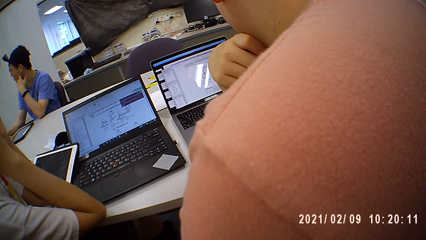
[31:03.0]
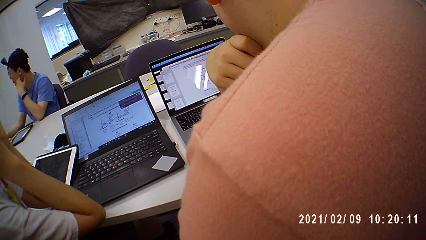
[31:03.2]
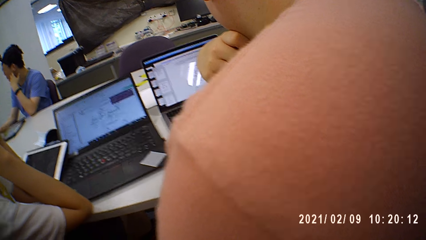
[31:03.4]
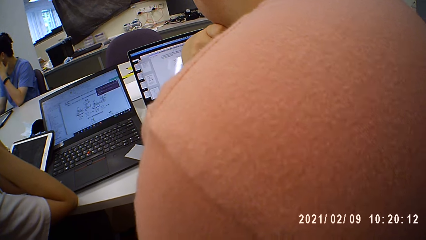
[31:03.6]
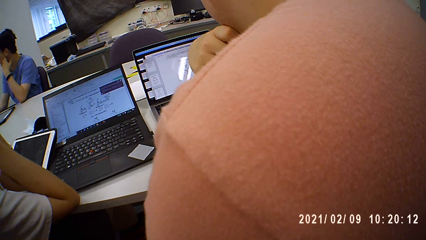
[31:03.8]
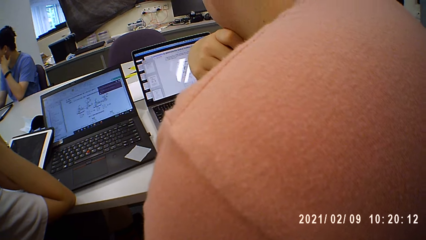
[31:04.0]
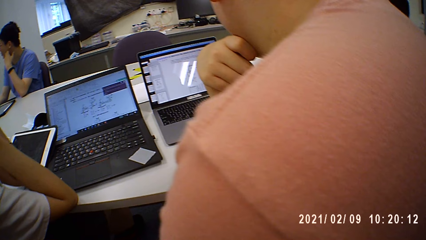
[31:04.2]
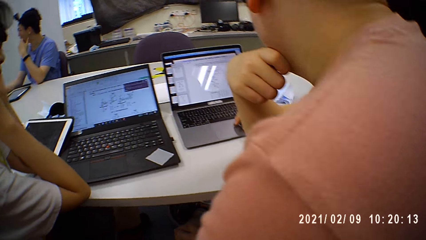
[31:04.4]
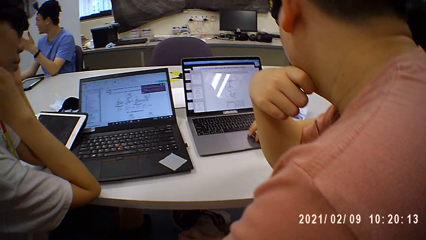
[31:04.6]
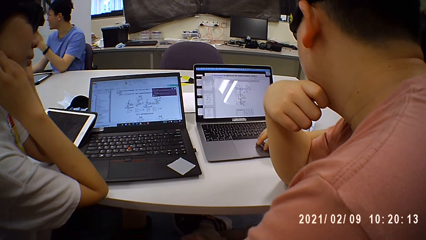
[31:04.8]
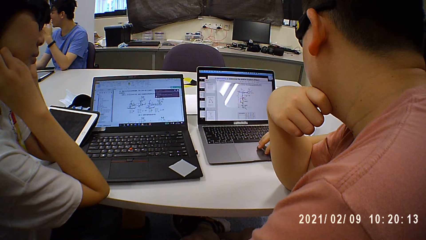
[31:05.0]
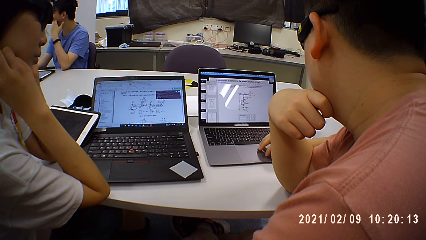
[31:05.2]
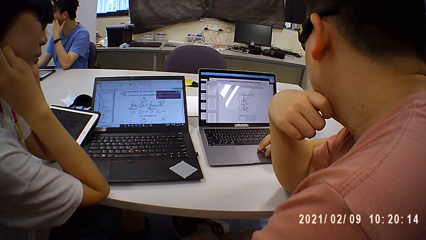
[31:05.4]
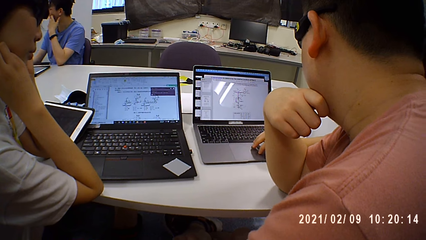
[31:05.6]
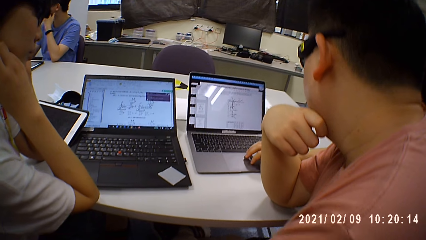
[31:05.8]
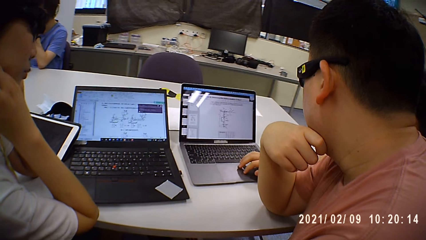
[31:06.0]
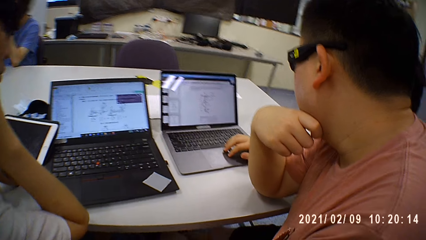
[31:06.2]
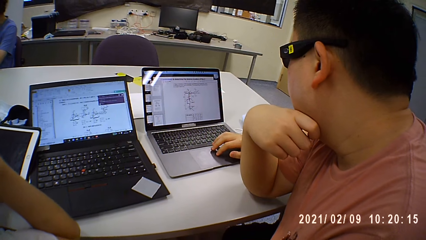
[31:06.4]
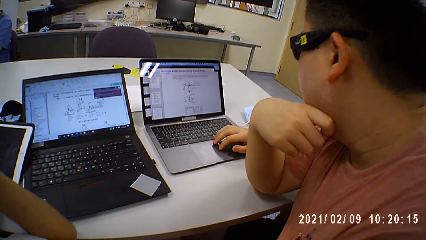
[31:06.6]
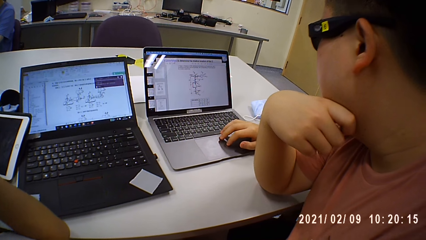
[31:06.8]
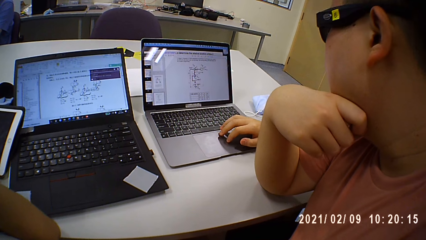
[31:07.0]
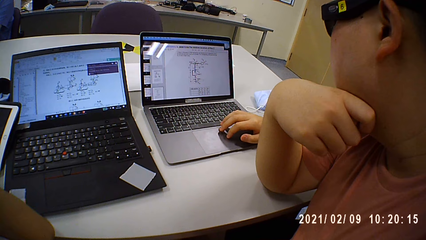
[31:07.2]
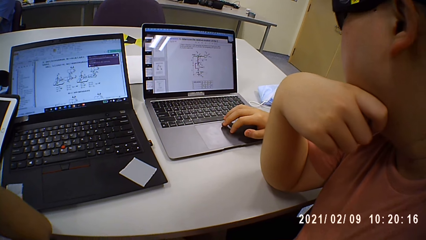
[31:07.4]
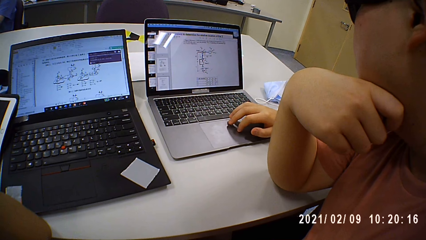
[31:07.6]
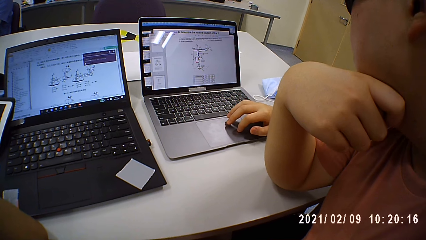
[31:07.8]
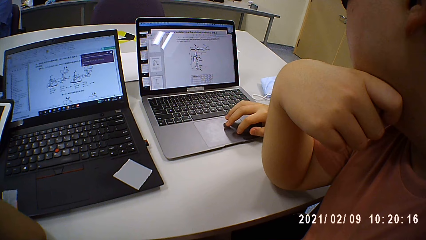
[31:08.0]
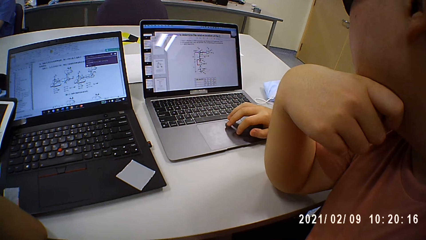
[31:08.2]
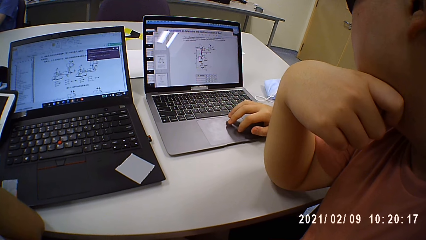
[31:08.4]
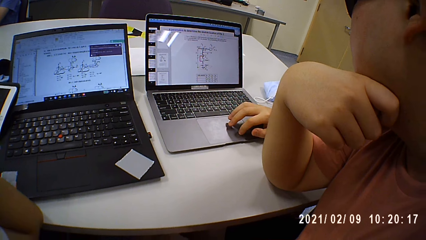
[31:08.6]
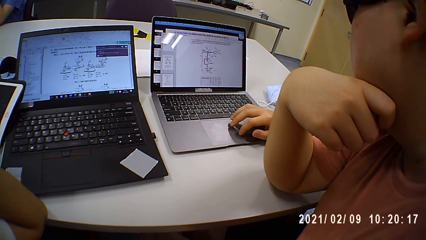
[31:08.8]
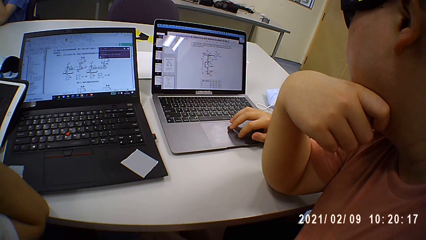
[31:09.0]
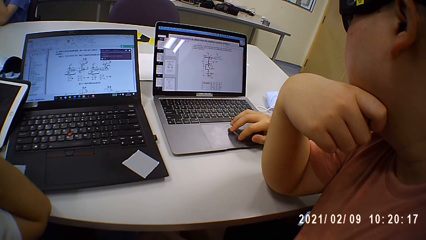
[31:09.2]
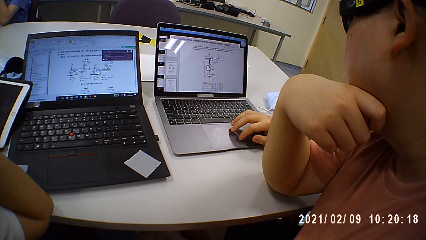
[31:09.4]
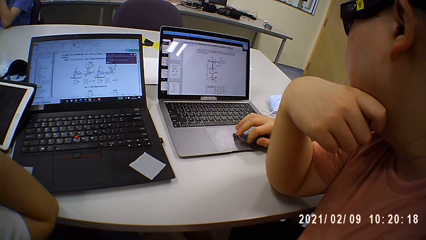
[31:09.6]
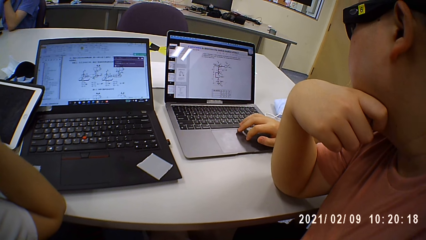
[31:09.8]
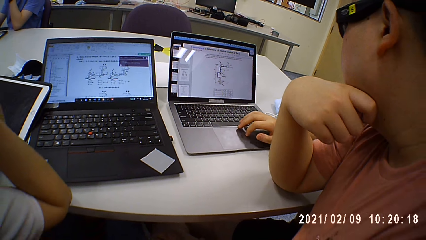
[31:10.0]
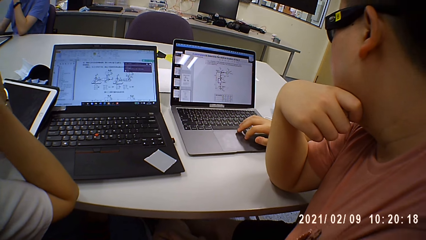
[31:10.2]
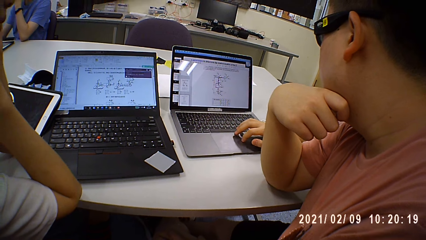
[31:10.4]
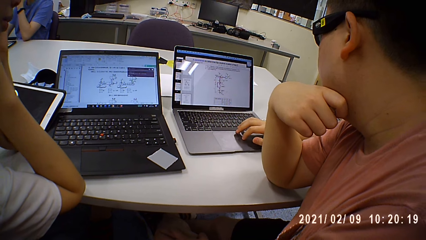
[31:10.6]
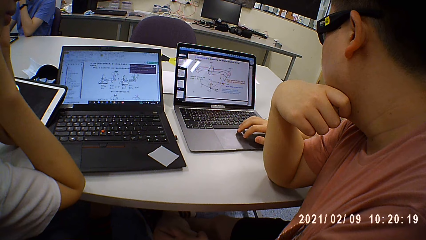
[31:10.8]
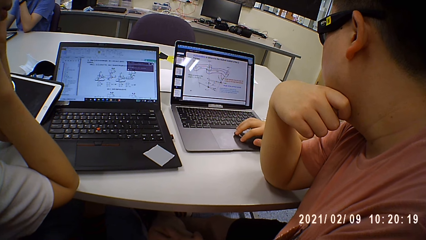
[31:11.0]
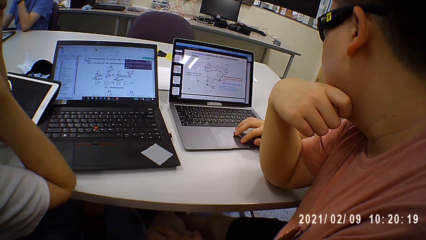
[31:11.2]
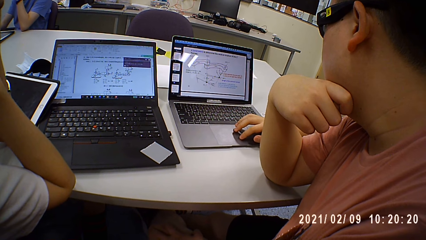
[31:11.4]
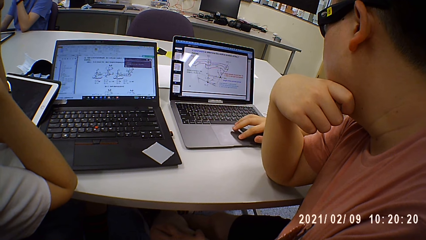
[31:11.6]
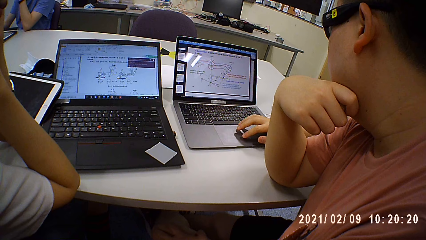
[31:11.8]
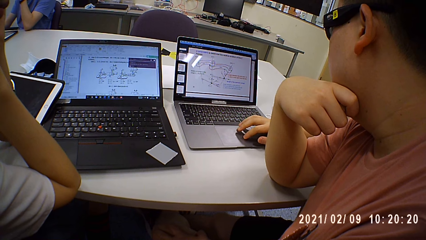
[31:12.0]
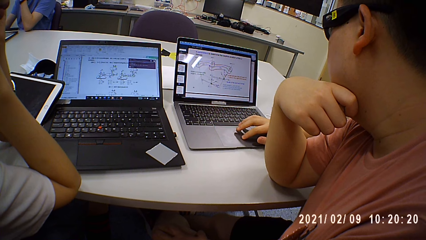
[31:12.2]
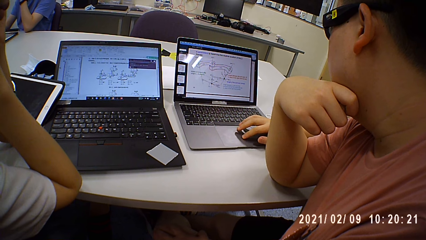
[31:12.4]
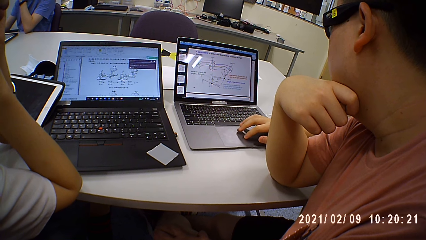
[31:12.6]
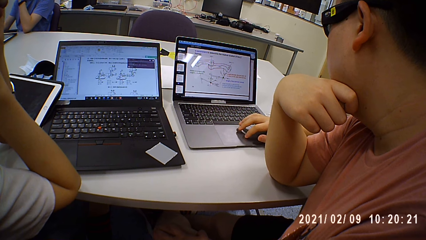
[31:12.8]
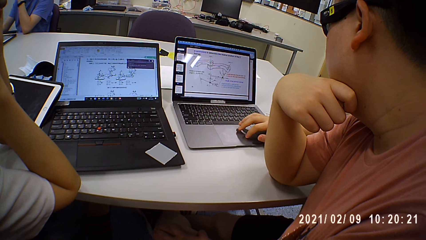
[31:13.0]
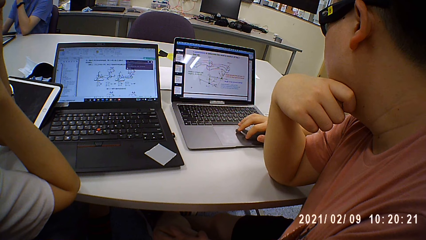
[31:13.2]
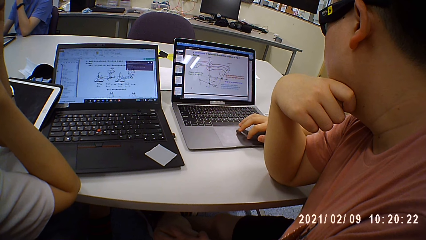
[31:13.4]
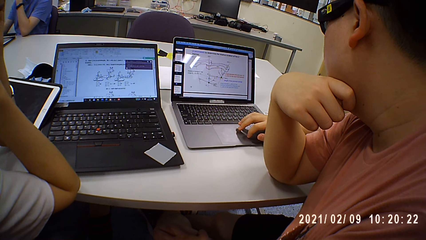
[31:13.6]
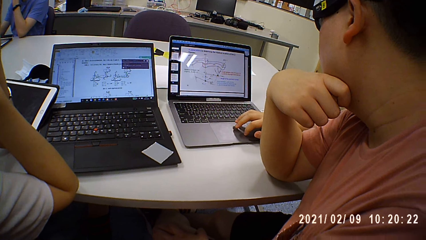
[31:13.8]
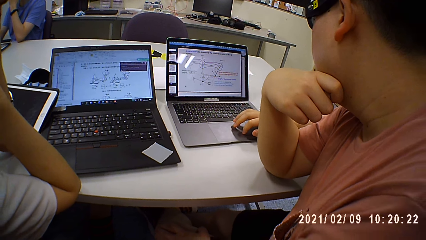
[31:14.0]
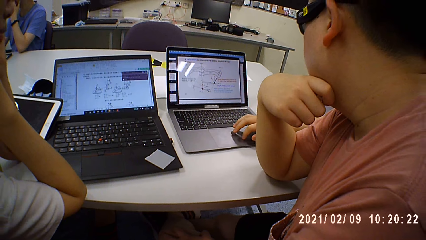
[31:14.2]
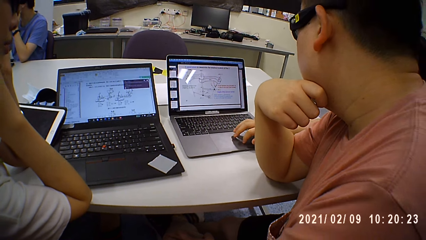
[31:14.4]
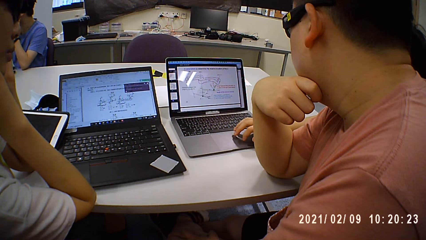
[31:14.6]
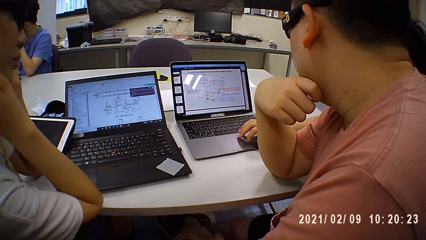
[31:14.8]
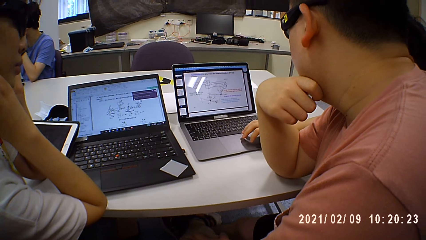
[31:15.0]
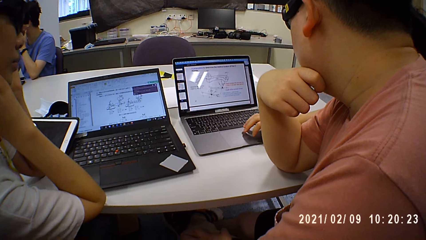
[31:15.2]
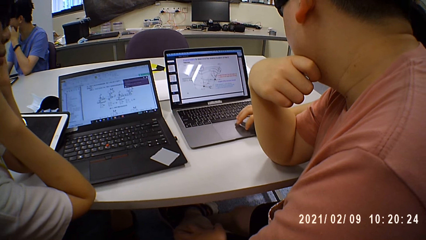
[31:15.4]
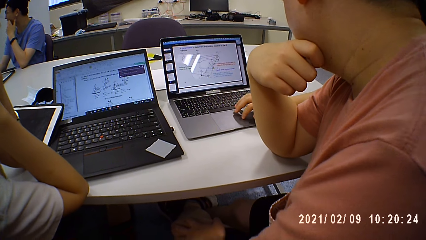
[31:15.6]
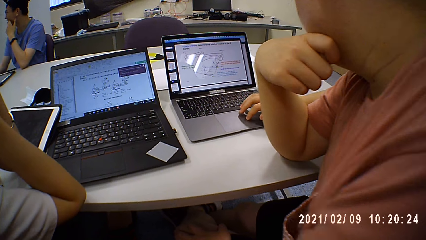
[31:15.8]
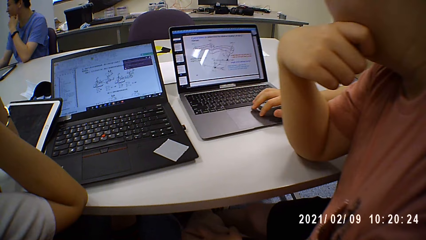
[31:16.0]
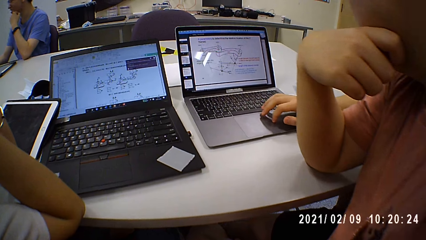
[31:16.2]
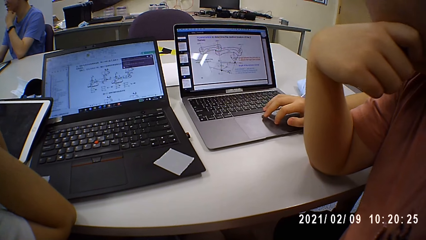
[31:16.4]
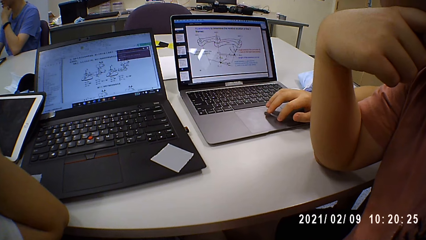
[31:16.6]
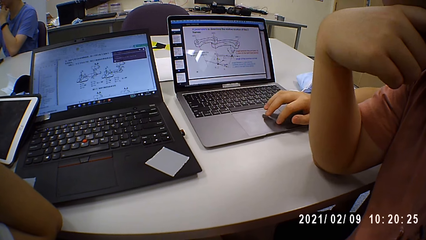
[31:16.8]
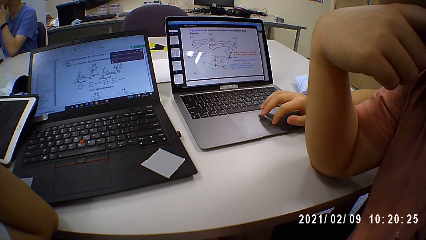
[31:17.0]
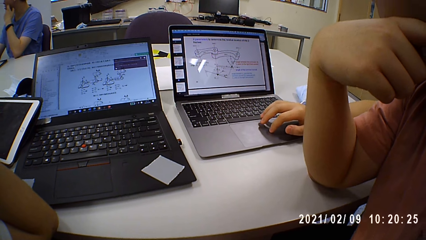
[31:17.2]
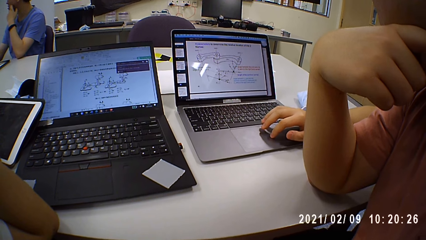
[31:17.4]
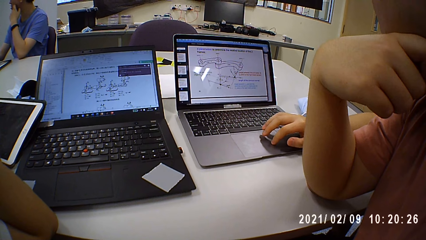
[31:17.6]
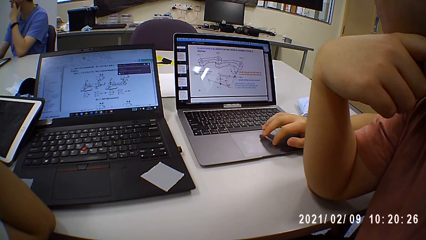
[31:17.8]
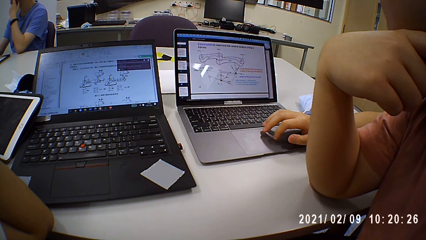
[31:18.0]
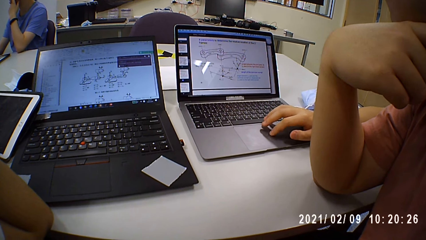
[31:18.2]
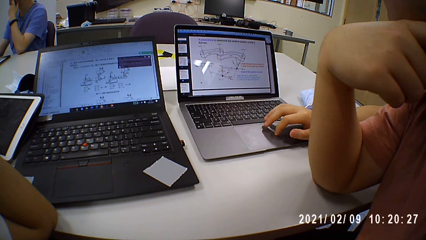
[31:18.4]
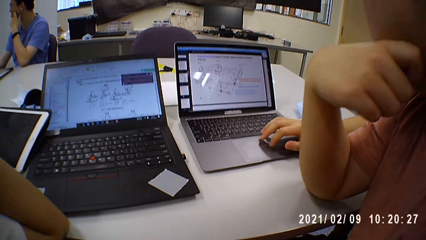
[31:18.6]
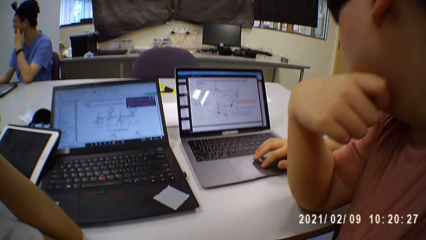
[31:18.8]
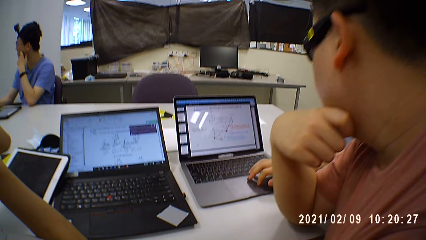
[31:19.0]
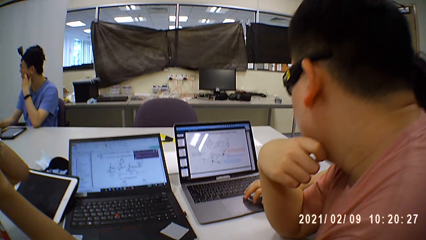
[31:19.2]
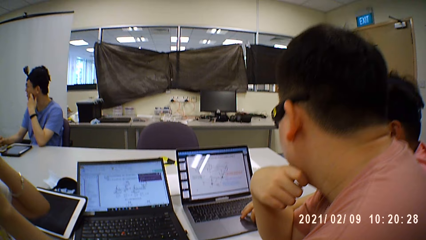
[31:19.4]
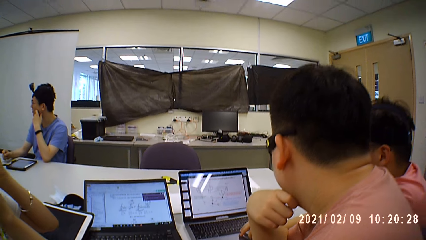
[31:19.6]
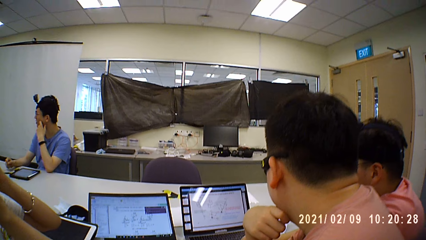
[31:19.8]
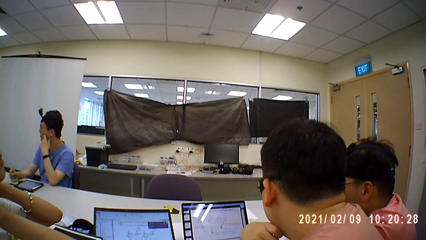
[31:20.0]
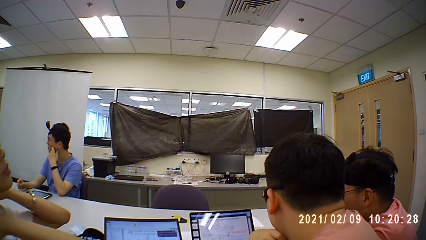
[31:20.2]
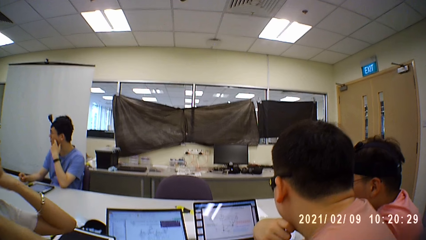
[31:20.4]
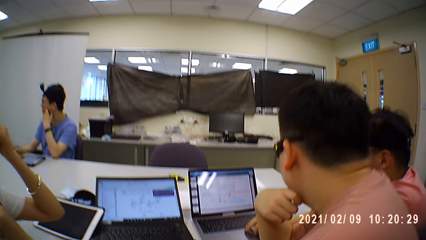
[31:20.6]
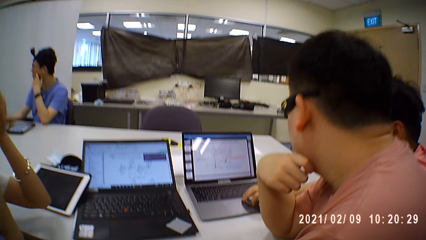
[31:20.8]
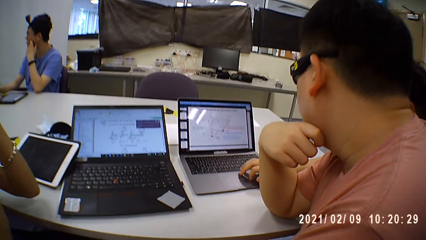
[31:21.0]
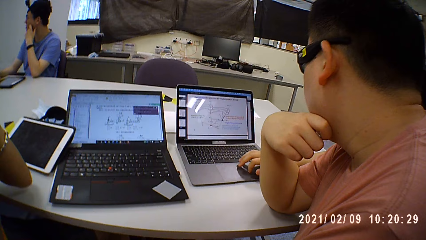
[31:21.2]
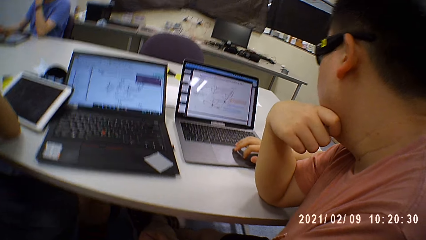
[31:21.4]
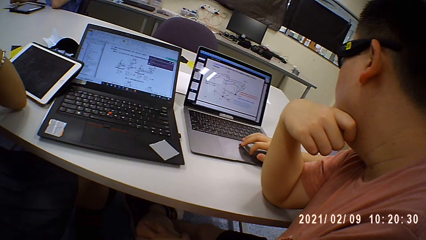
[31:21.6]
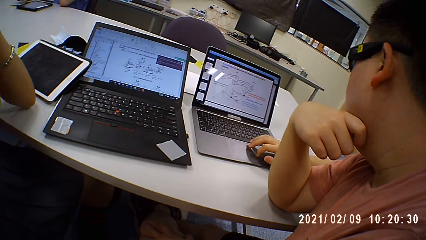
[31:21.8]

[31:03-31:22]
A person looks at the laptop near another person. The other person looks at the laptop.
